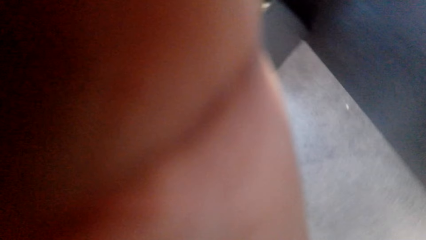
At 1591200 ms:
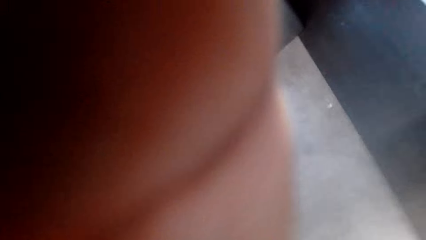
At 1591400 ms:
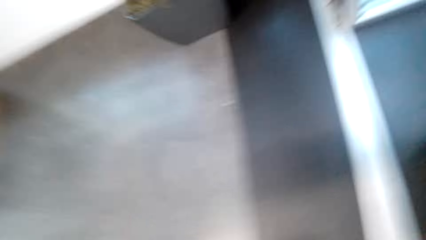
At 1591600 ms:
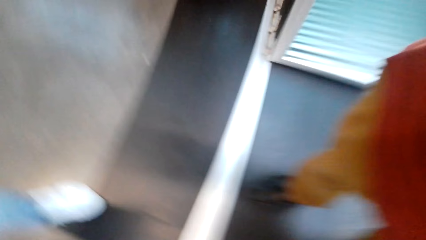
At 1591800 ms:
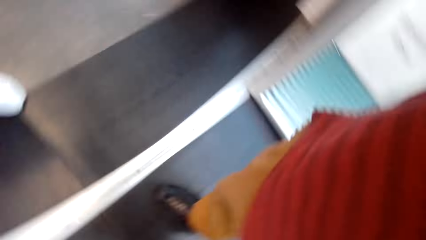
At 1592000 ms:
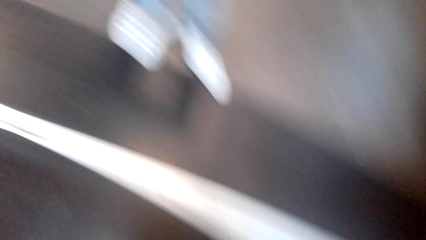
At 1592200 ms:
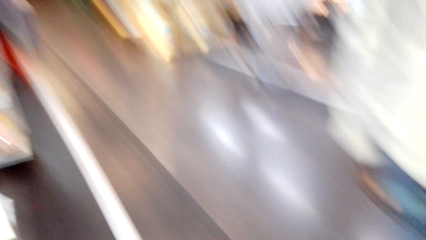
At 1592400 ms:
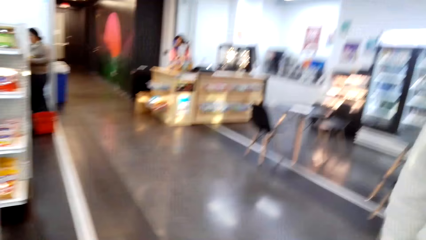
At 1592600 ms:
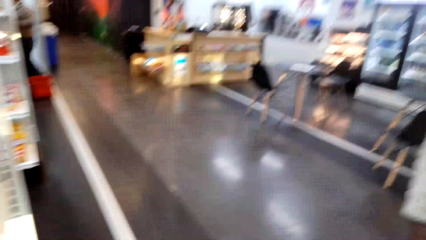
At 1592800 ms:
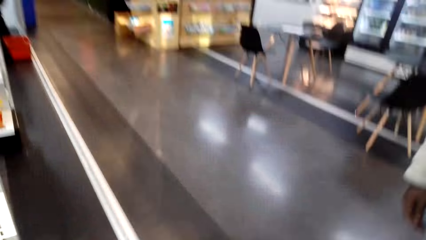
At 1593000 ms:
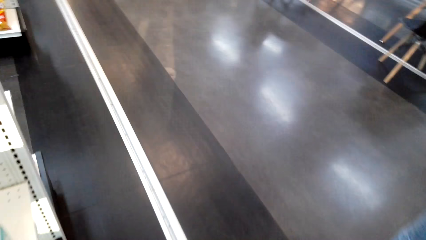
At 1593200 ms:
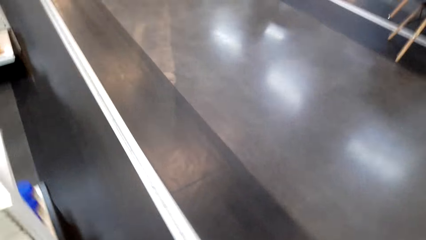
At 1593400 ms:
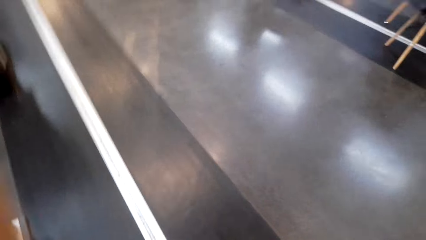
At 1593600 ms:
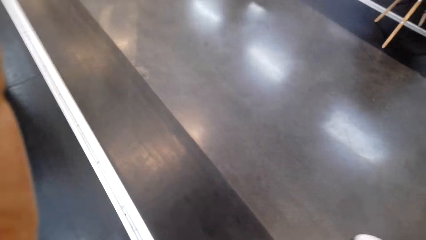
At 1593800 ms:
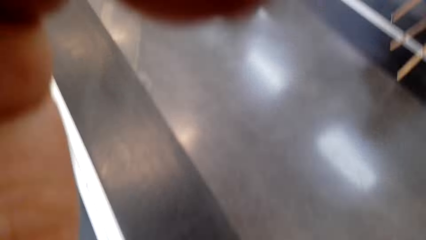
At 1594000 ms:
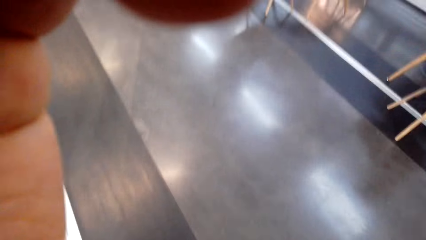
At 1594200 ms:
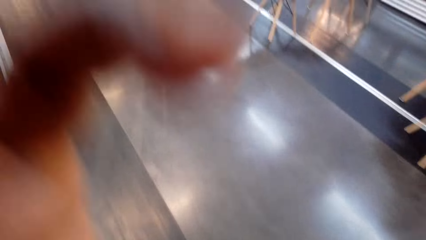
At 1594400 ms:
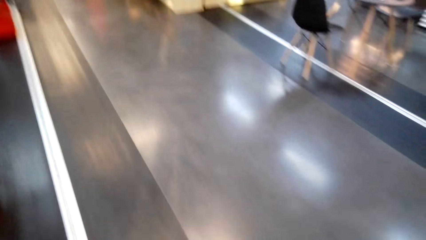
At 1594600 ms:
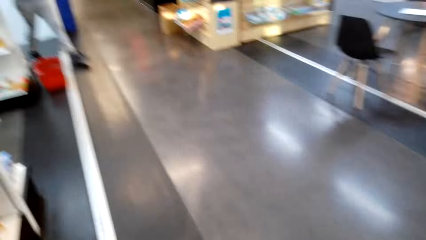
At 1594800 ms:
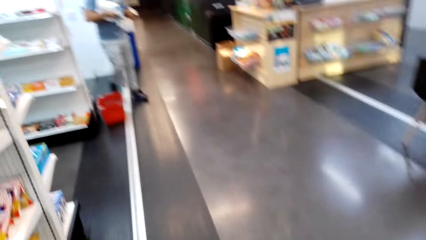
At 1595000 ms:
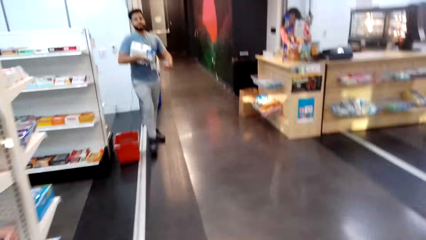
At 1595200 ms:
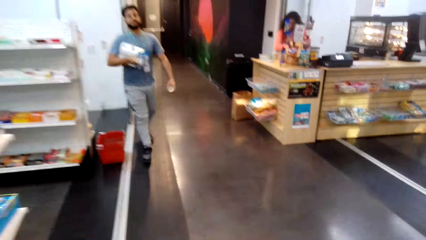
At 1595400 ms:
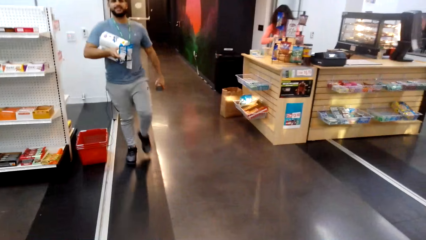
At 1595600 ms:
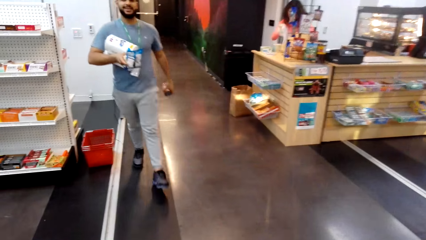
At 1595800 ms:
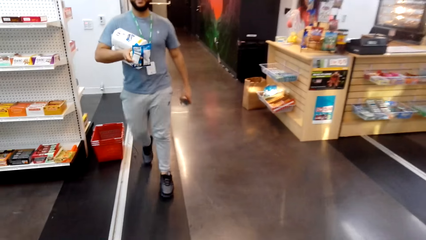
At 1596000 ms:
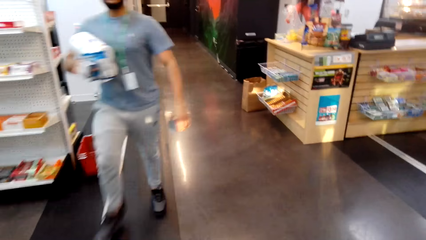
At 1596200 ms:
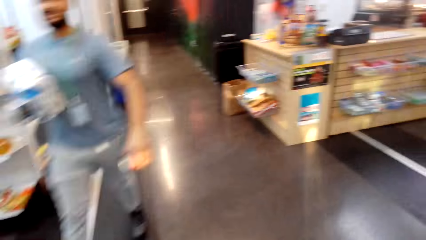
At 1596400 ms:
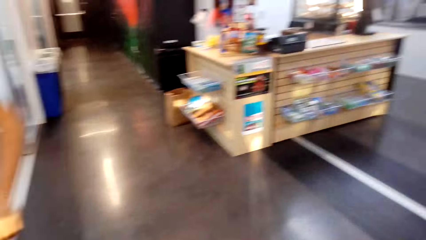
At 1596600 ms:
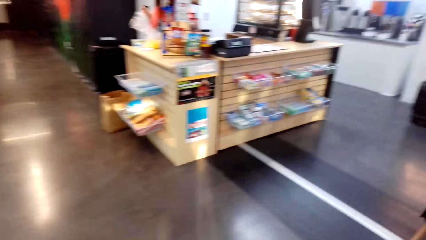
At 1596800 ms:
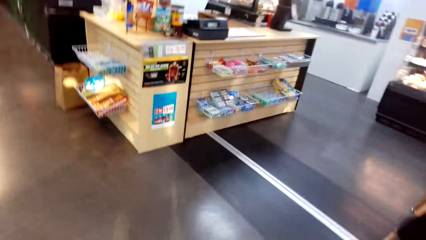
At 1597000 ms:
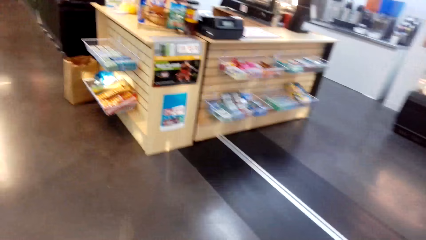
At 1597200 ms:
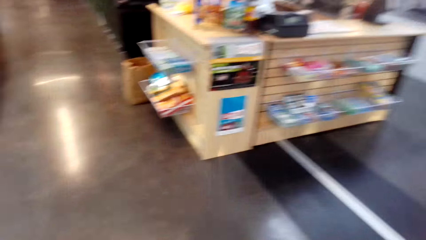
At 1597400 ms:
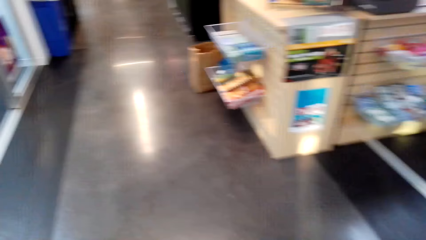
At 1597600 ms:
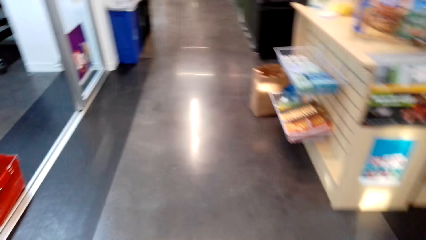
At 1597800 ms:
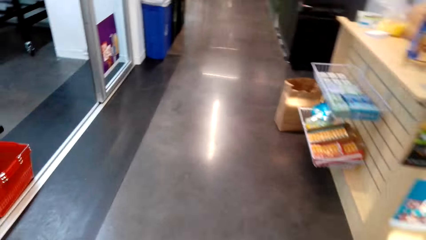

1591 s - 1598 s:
The camera wearer lifts a hand. They fix the camera. They walk around. They dialogue with the person. They walk around the store. A man walks across.
